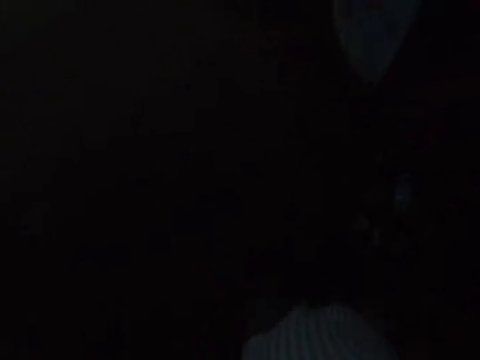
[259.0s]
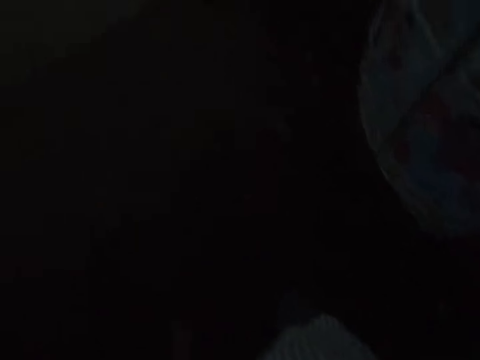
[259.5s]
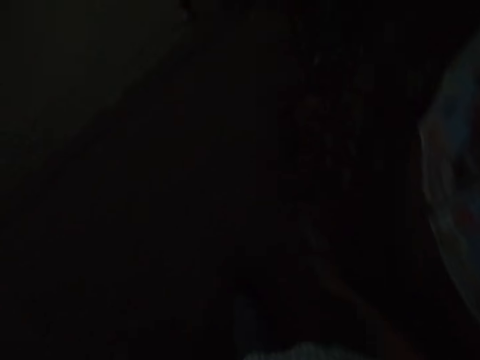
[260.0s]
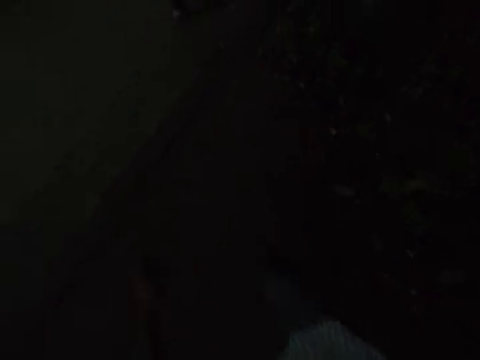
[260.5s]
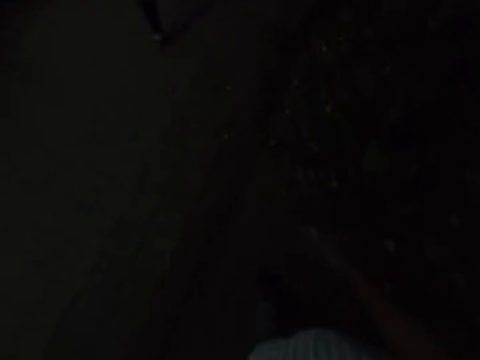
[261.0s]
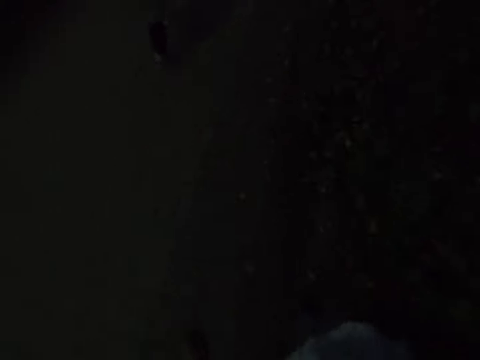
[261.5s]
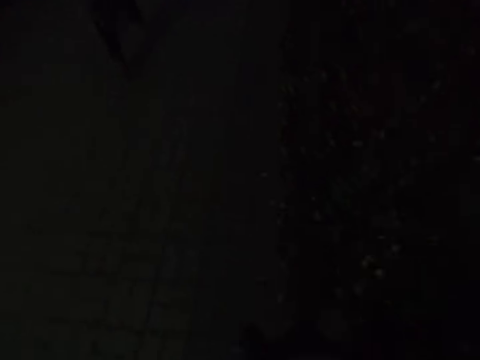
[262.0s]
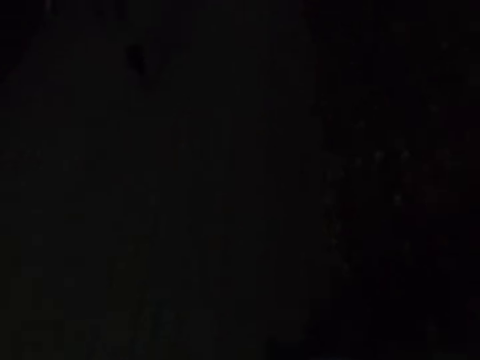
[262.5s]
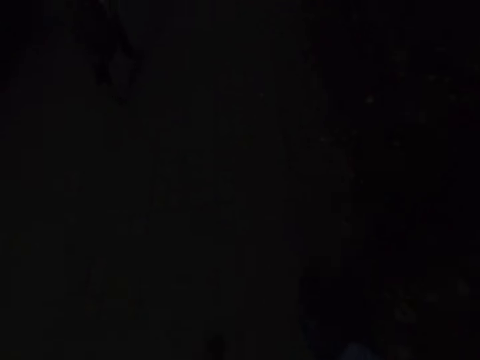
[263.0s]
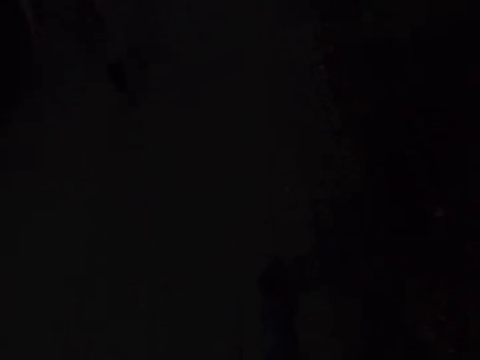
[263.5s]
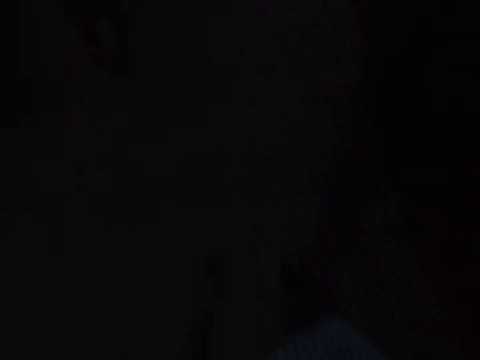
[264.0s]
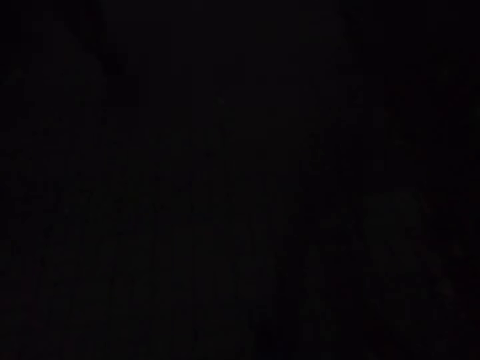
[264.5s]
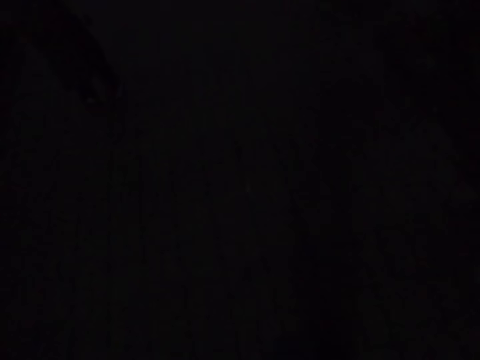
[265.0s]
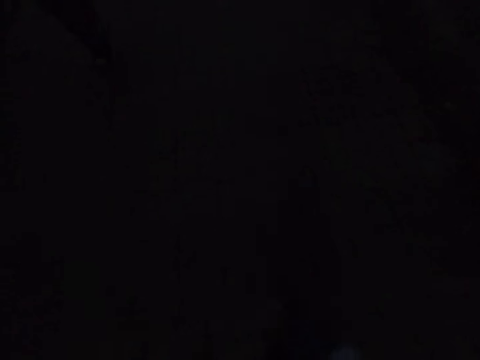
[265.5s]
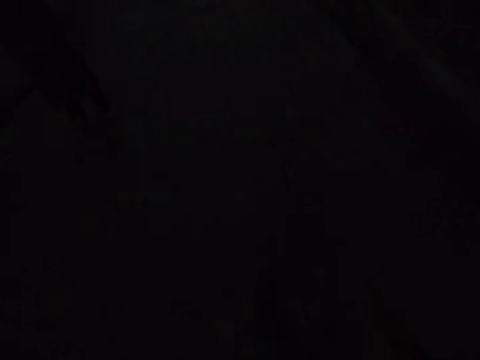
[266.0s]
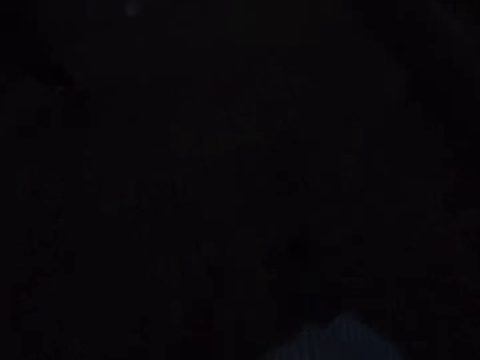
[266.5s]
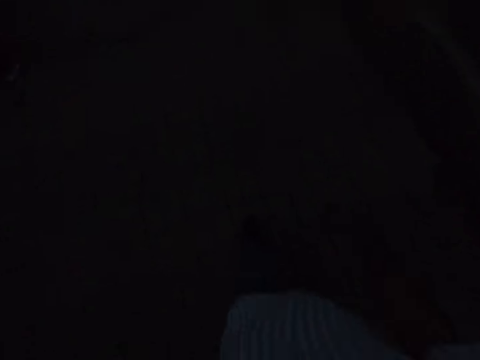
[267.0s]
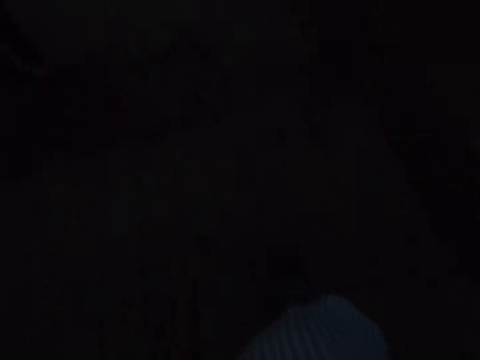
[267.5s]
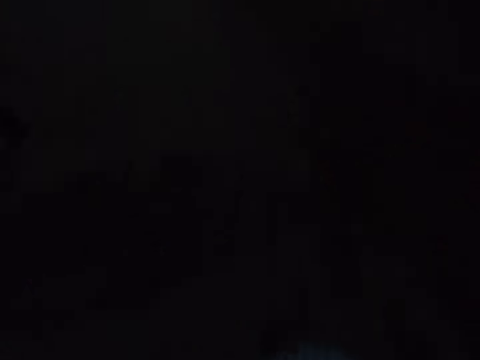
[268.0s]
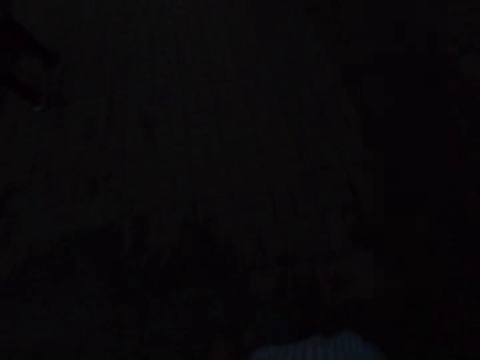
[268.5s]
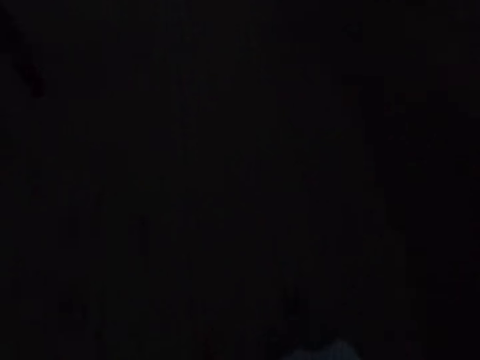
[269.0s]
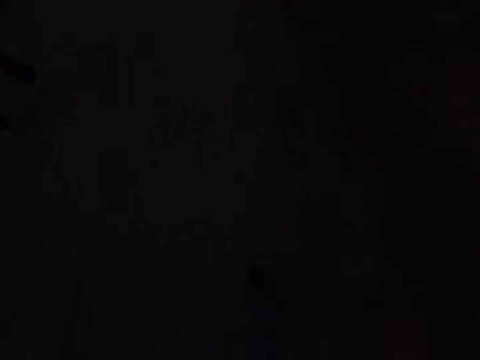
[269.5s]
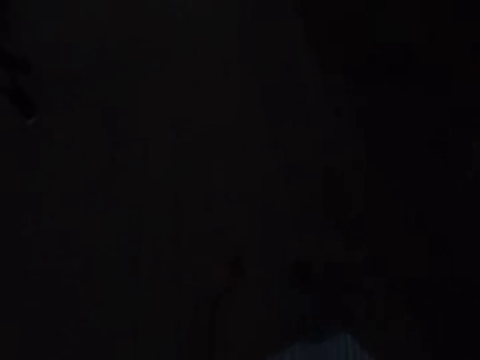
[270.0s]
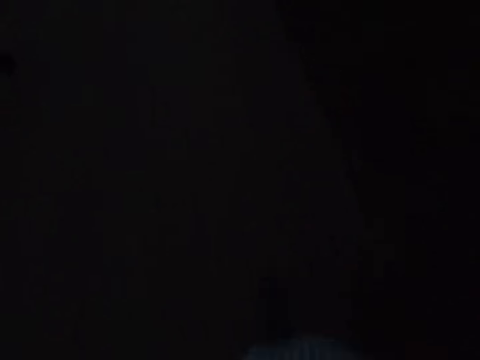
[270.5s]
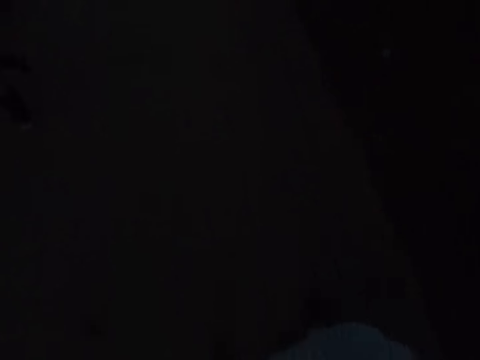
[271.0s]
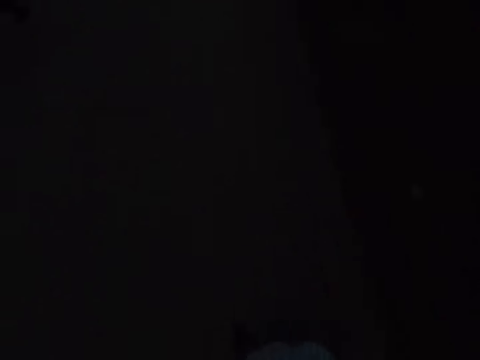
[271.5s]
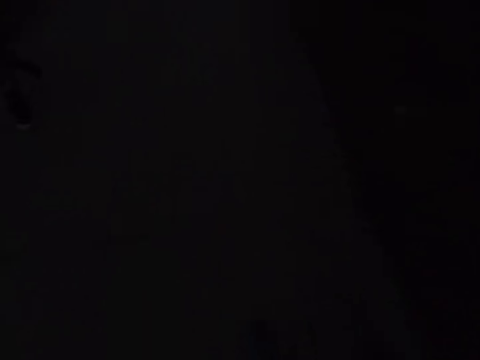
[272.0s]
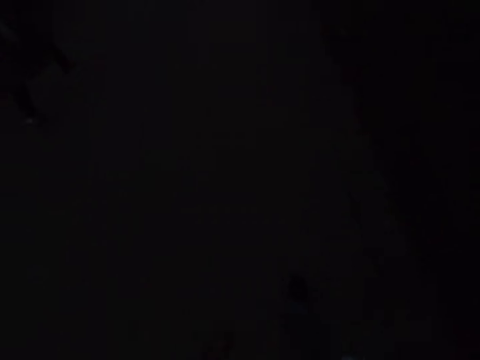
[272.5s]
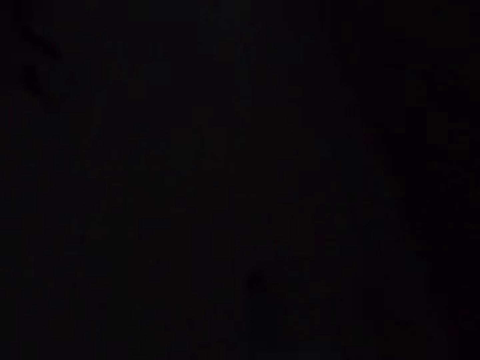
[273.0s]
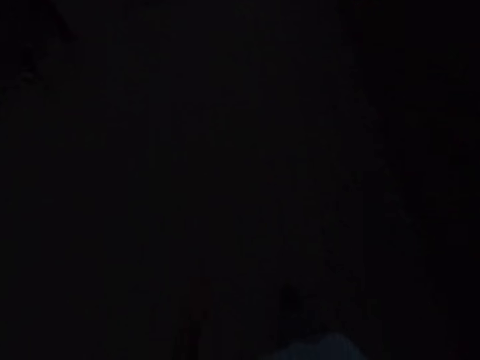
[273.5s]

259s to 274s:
A woman walks beside the camera wearer. The camera wearer walks forward.

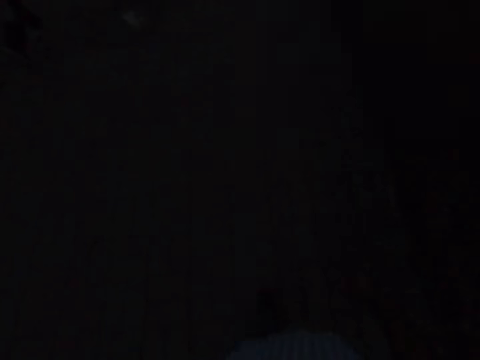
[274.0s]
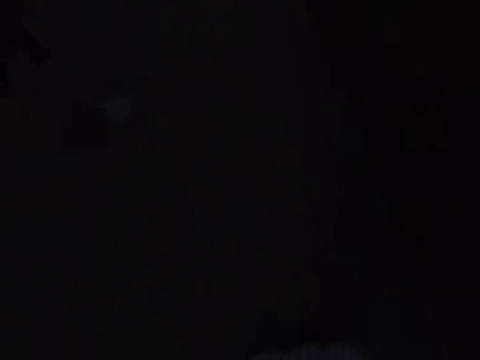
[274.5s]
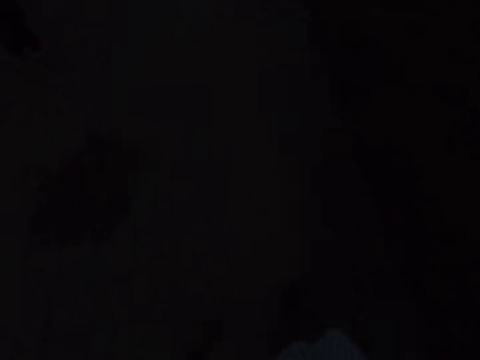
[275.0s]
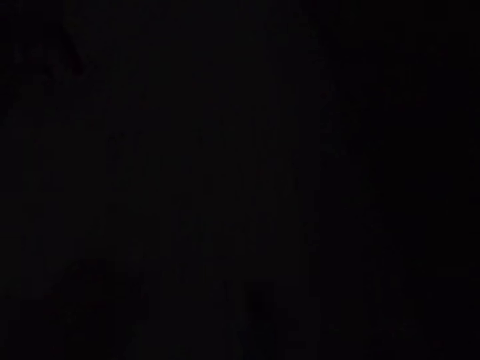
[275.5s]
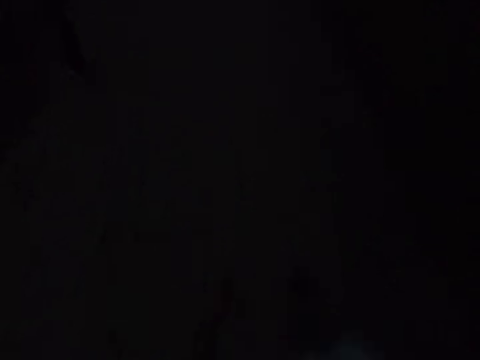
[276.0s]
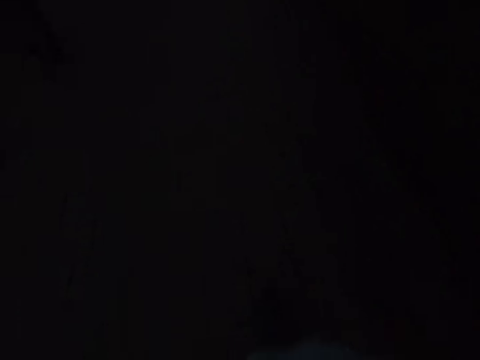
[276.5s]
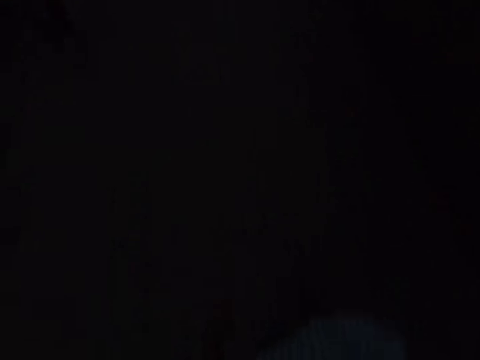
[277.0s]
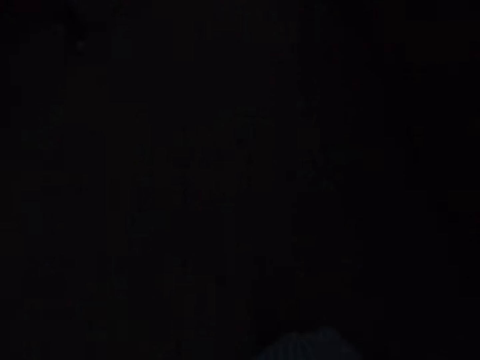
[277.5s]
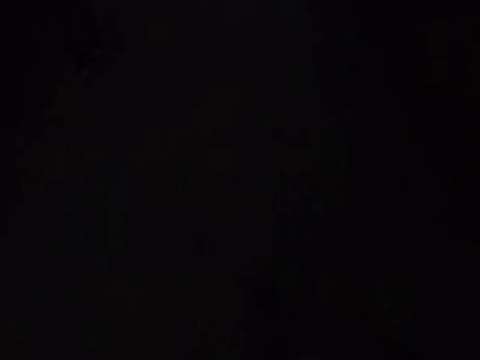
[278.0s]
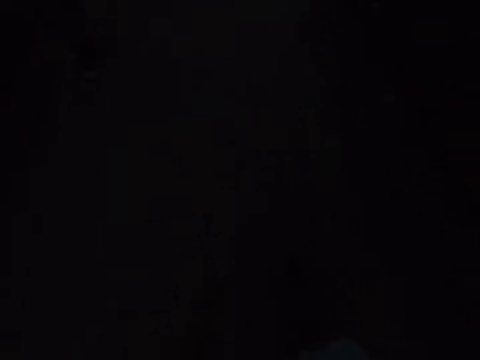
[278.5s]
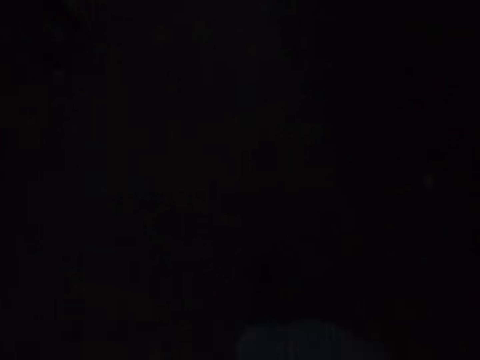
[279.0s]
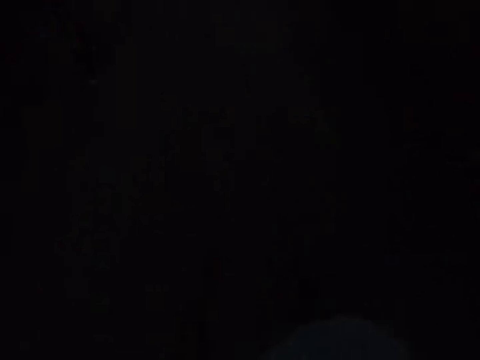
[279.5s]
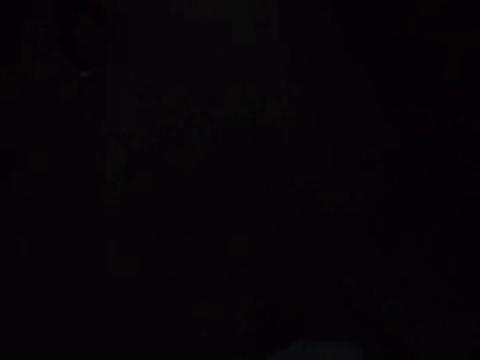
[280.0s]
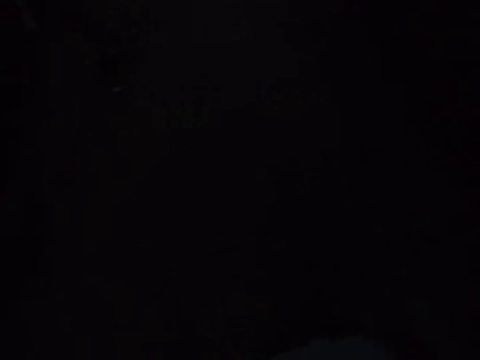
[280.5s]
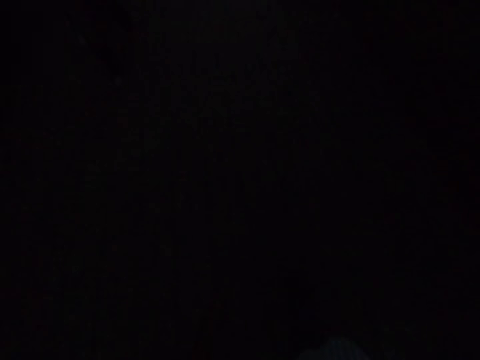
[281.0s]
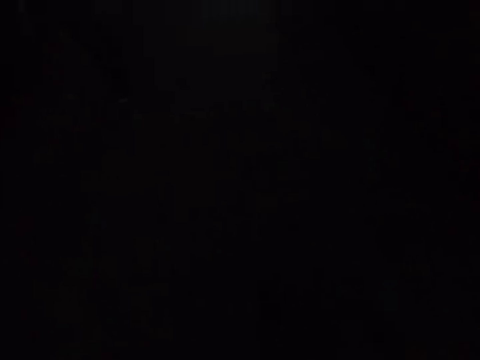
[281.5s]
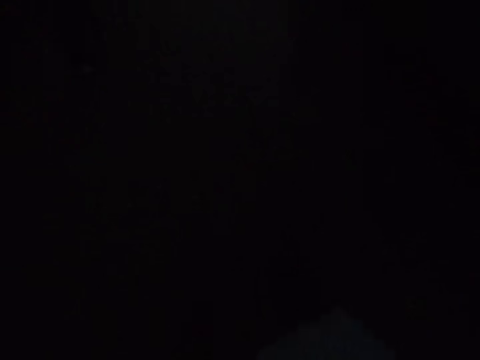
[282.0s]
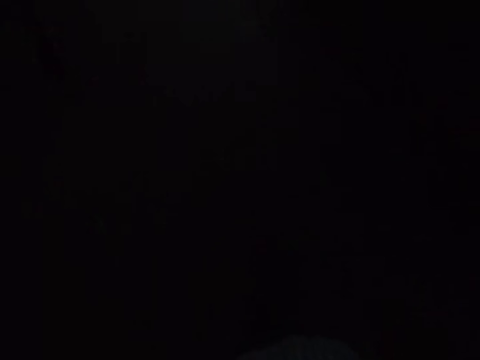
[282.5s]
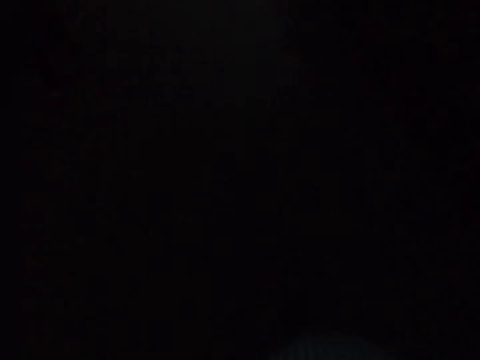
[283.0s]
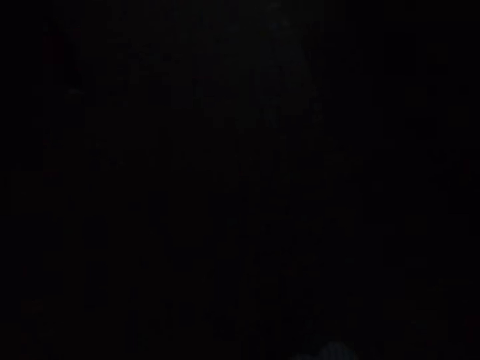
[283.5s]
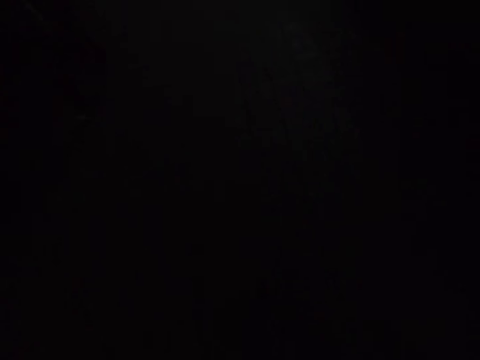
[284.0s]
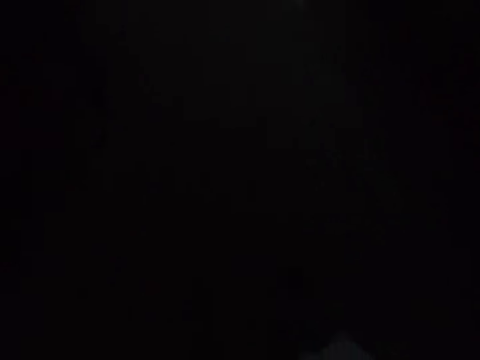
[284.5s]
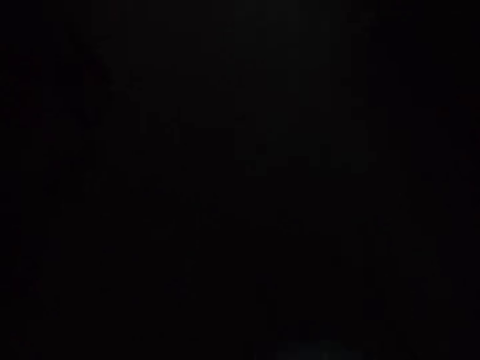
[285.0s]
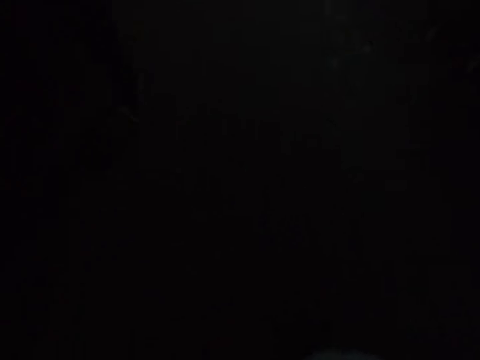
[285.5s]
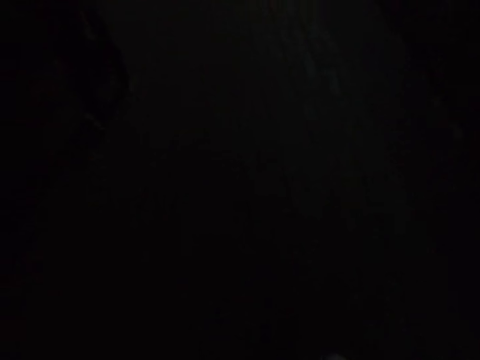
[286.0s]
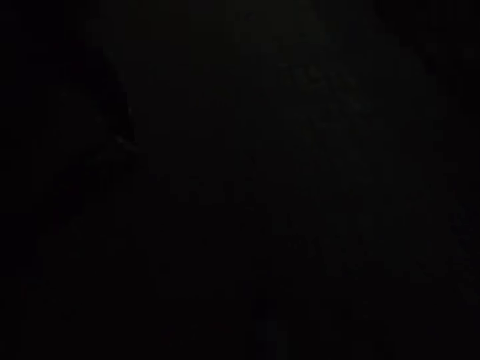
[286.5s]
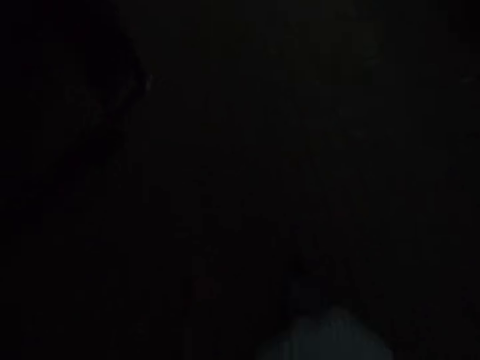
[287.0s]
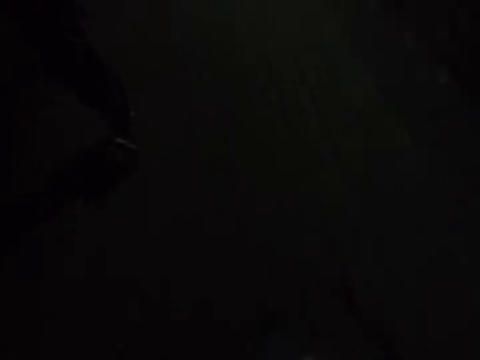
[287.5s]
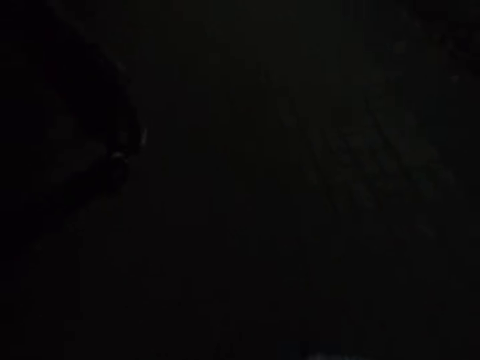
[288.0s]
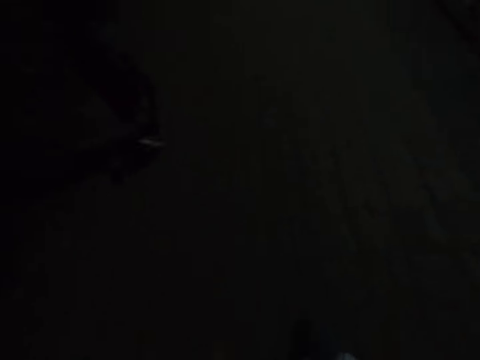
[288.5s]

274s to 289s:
The camera wearer speaks to the lady. They walk forward.
